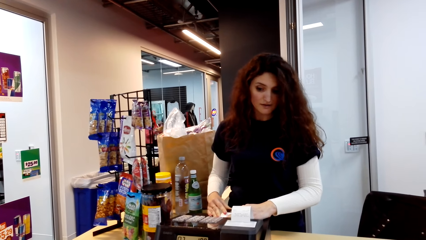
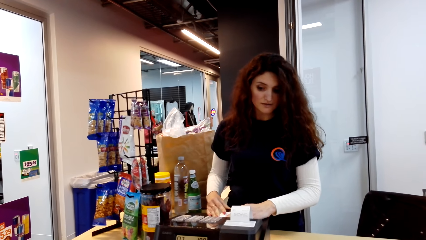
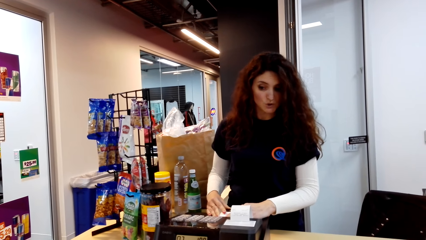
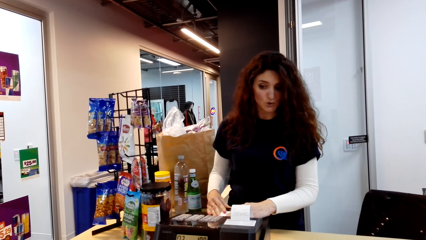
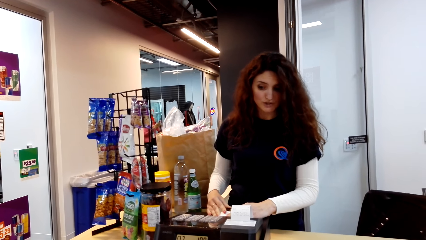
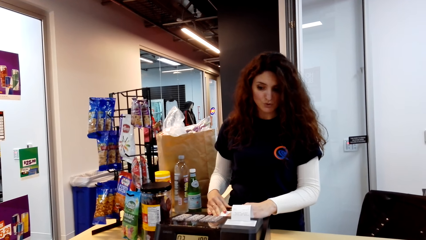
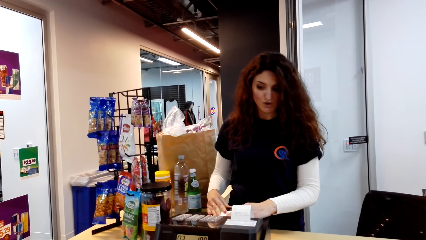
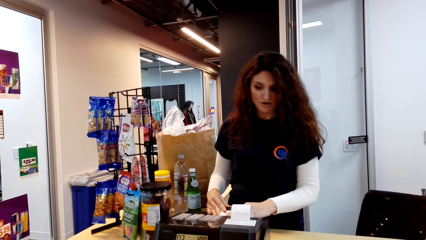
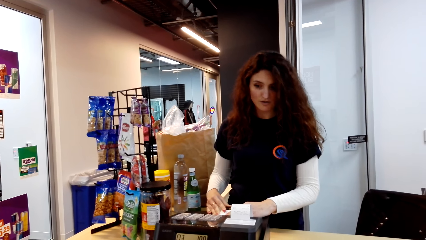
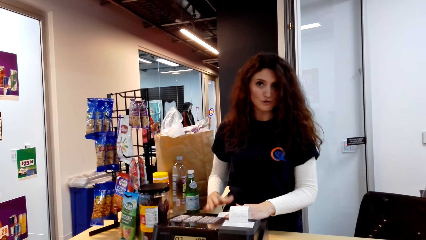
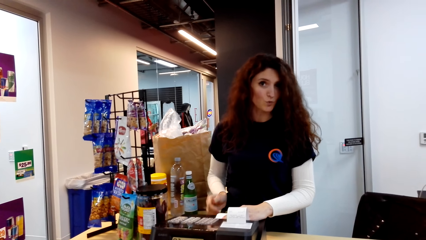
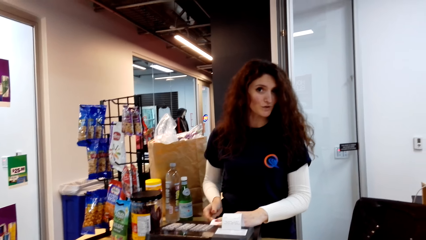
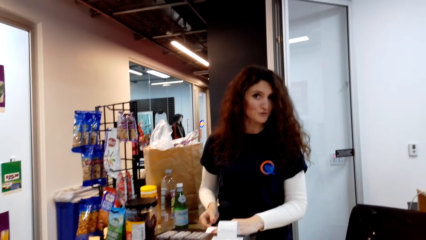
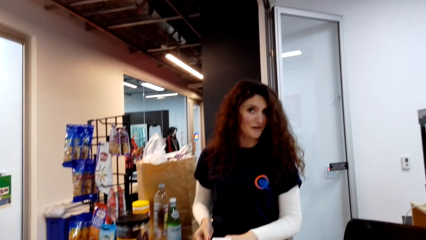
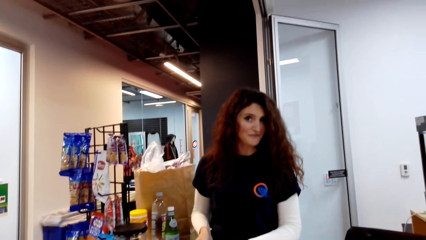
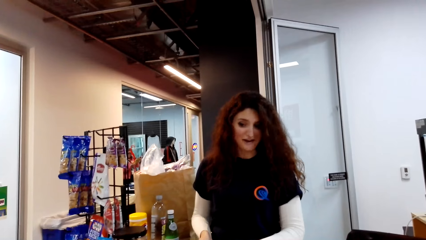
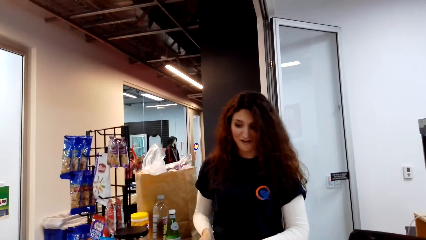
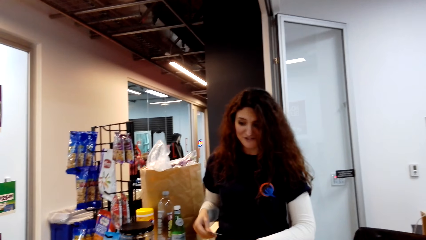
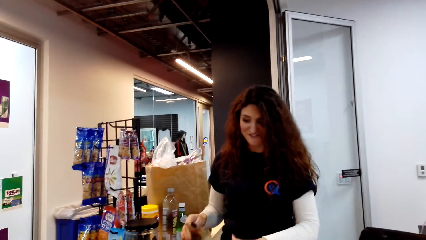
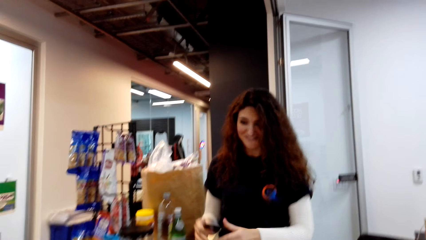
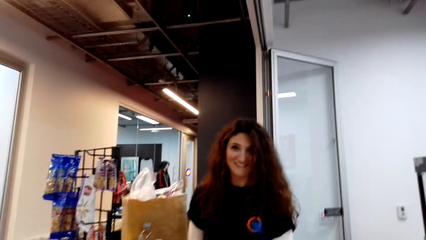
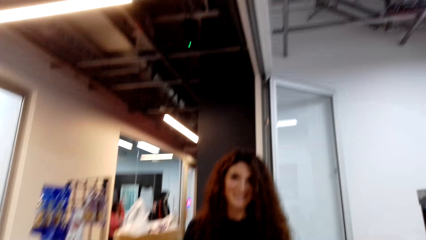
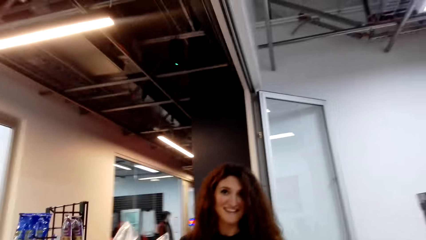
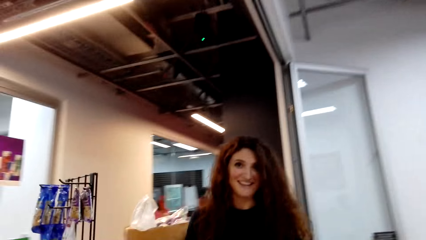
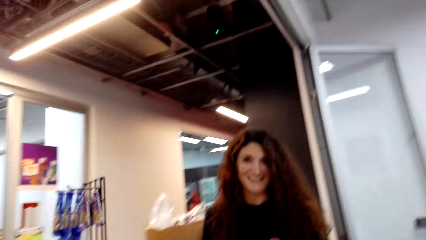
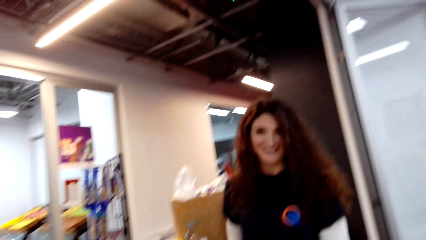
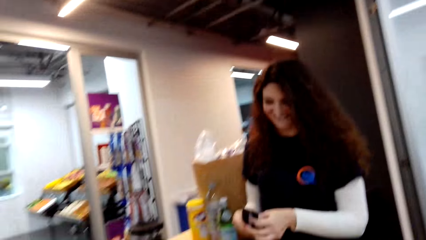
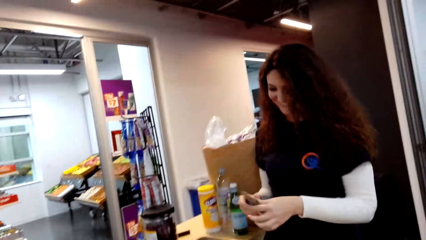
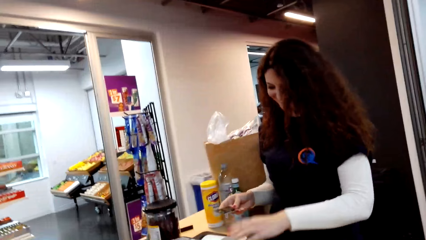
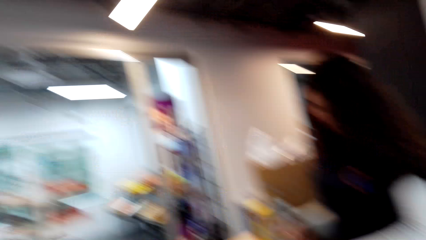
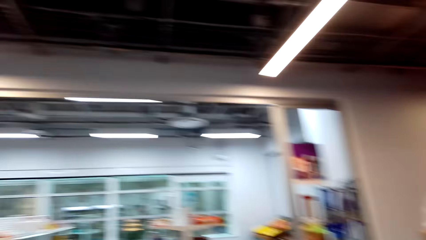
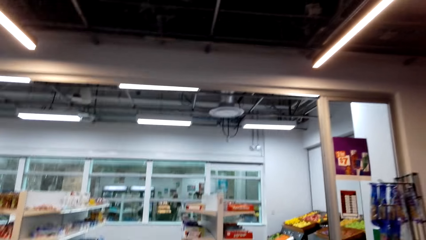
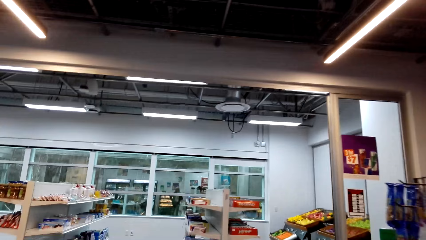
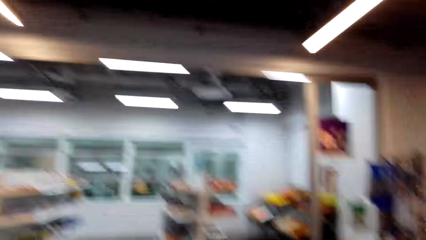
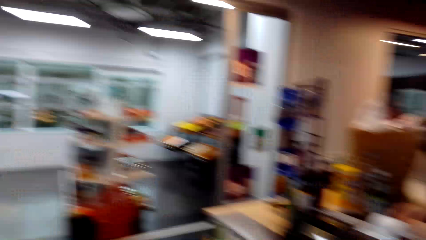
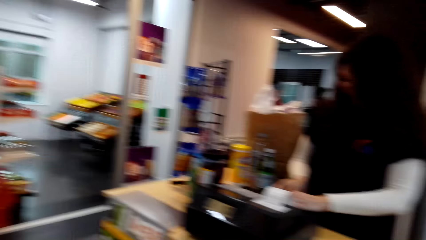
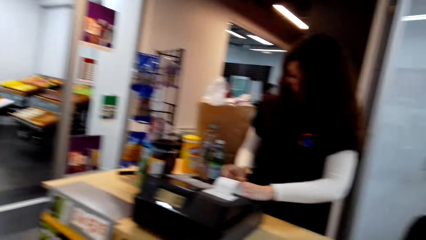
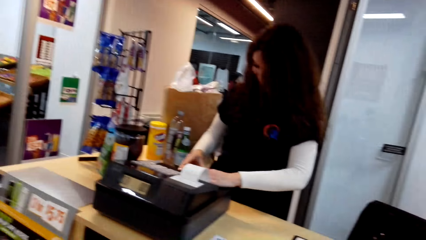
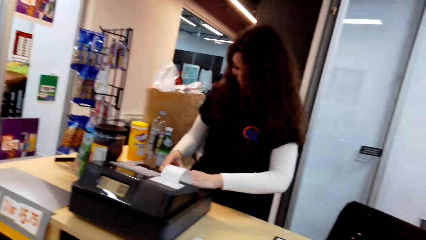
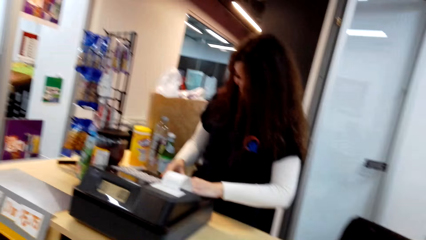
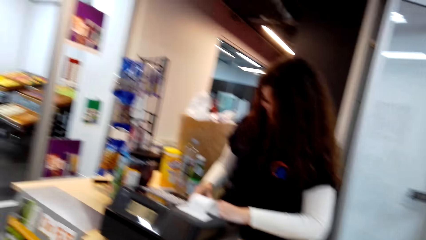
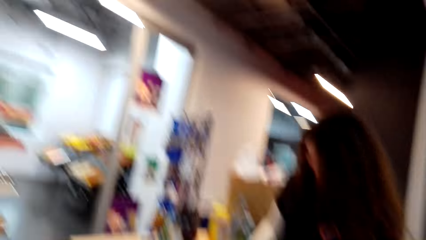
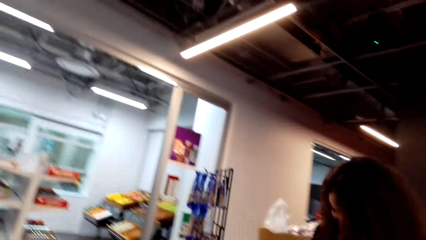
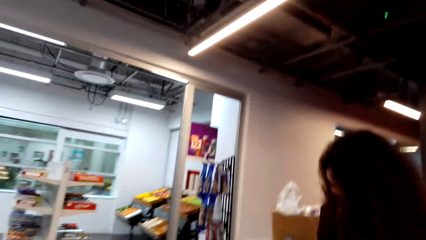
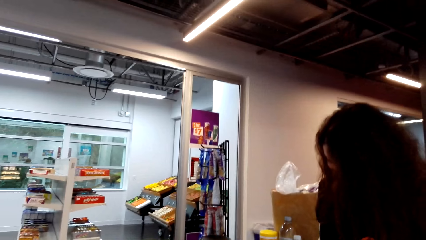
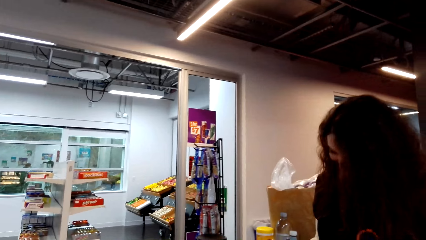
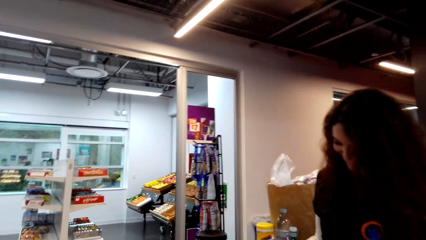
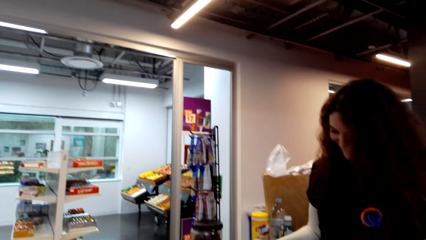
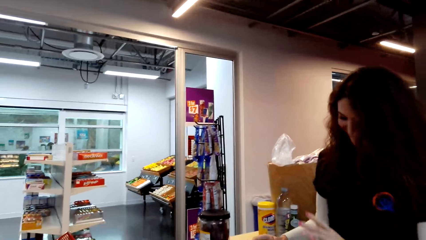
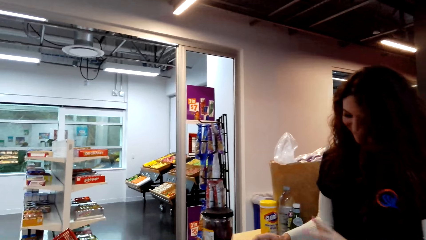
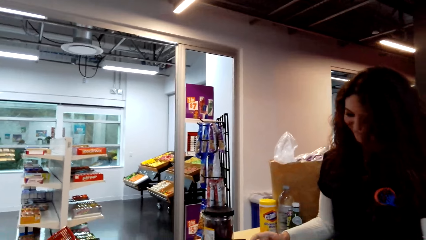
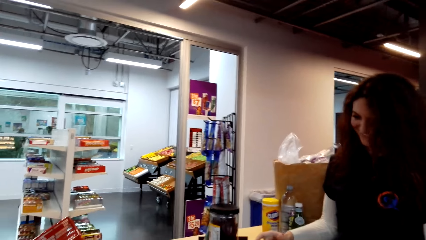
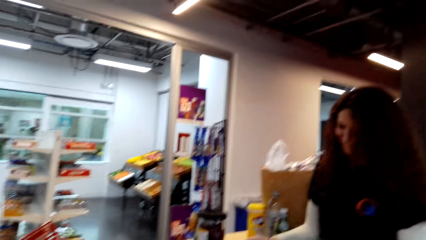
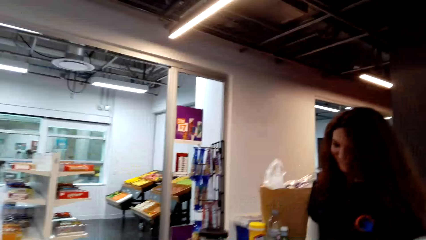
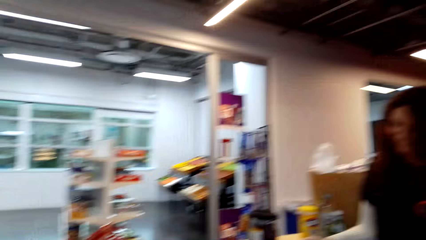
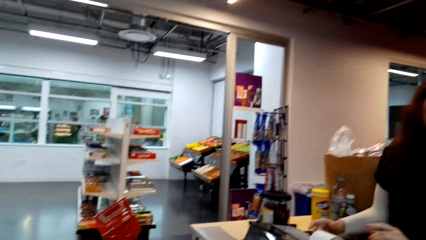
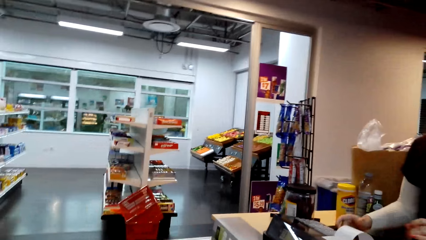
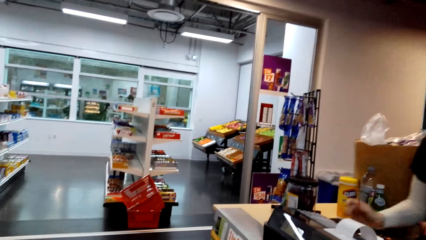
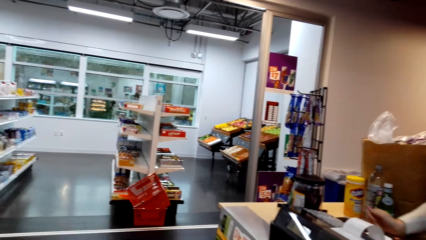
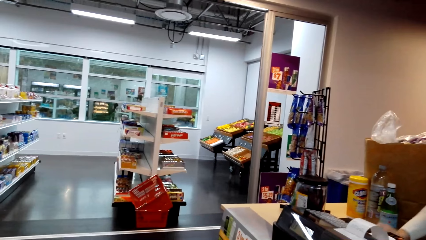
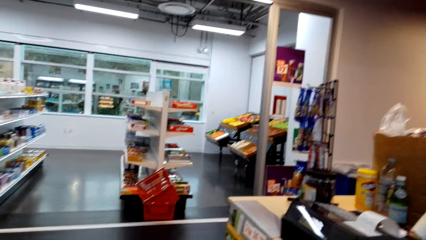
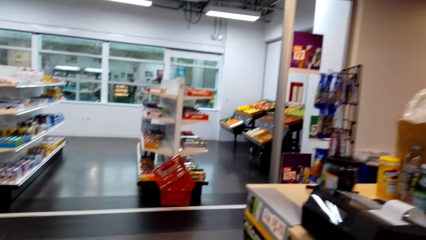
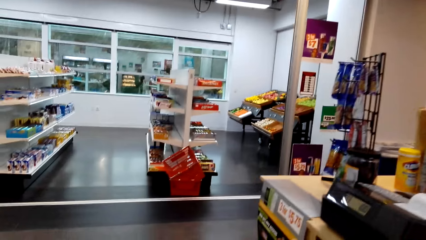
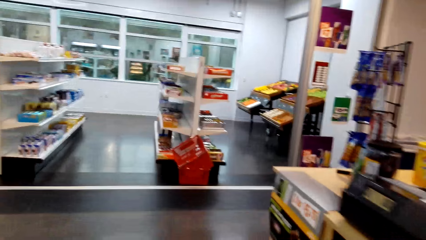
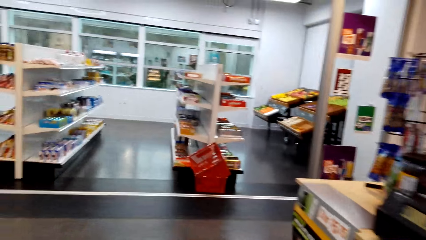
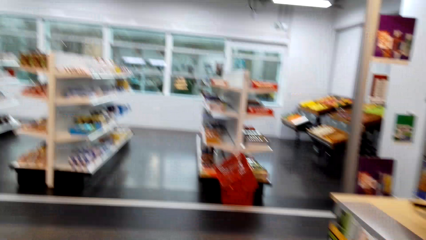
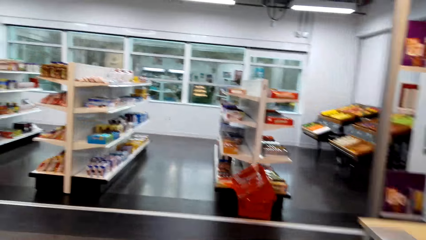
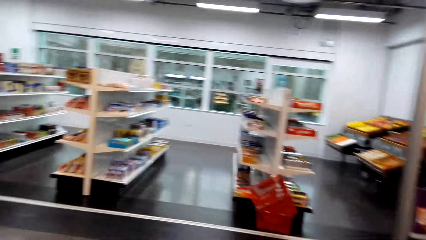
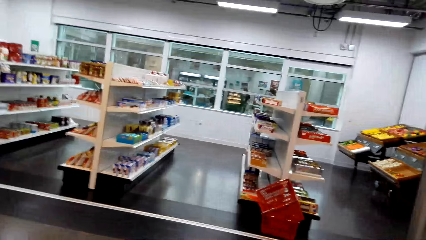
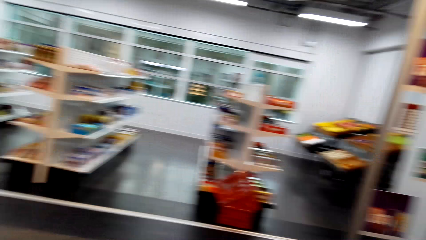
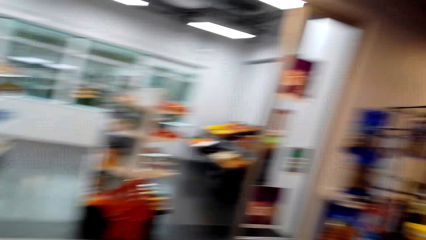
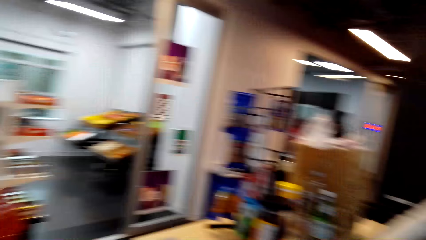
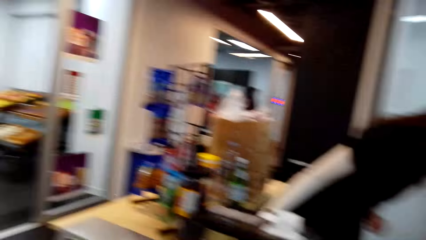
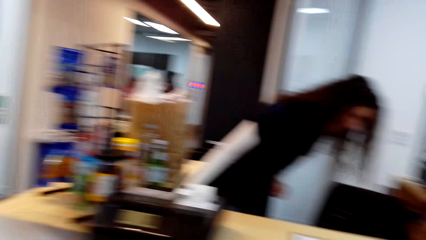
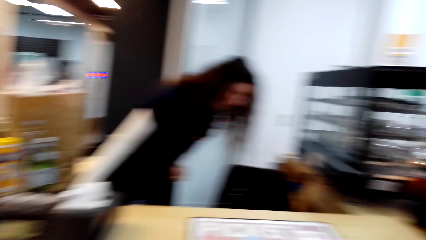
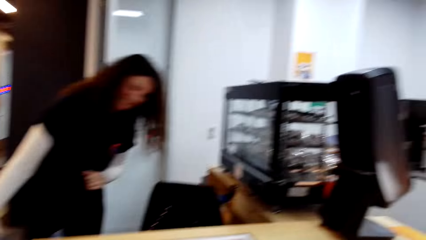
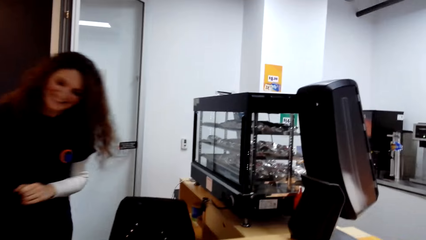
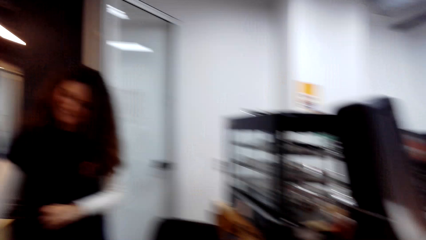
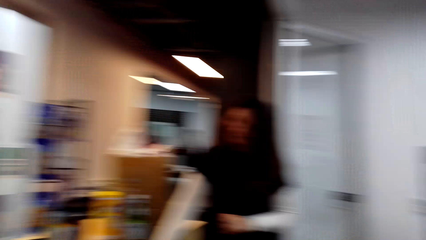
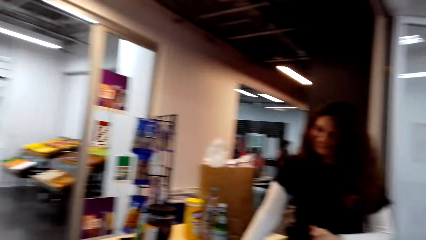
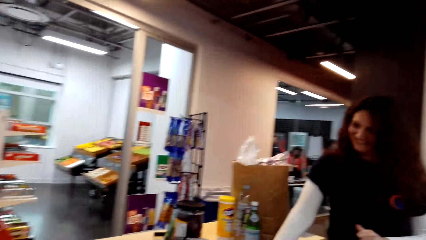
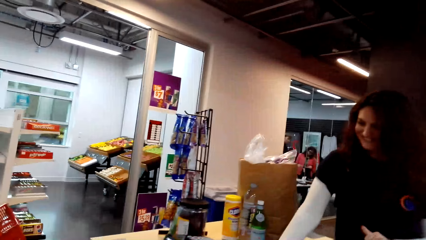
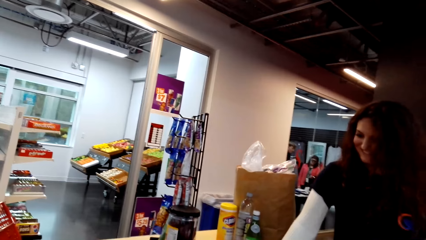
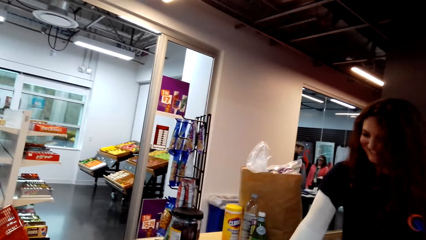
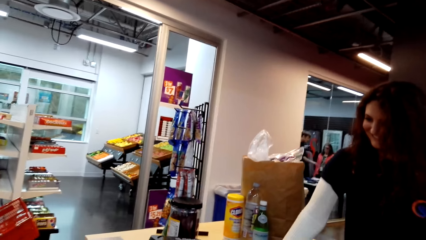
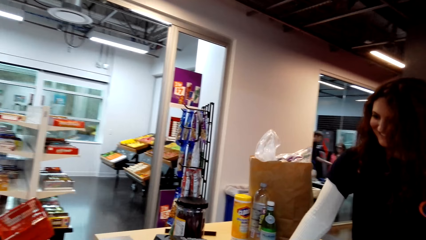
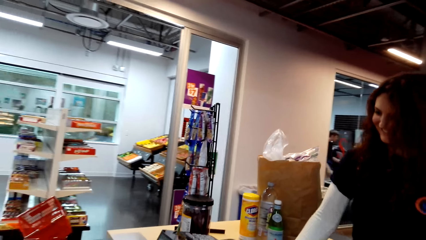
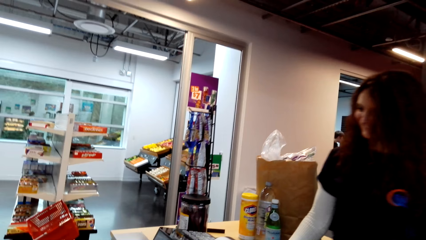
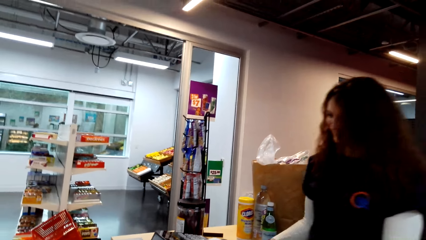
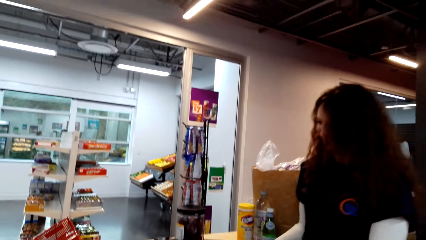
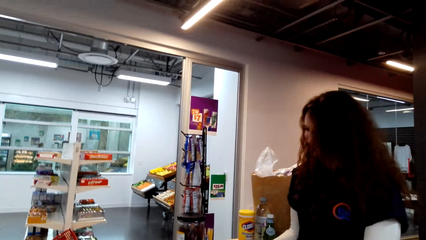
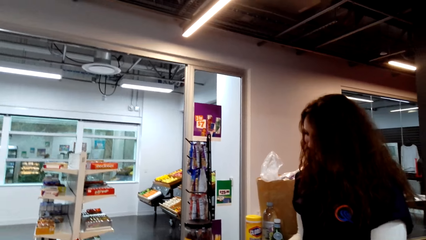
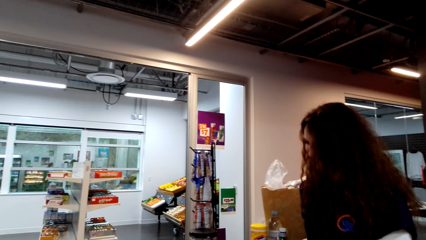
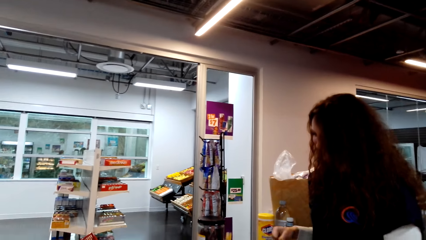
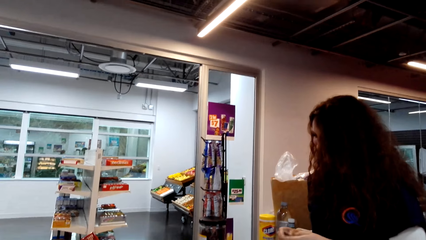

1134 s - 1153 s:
A cashier dialogues with the camera wearer. The cashier picks up a card from the machine. The camera wearer looks around the supermarket. The cashier puts the card in the machine again. The cashier dialogues with the camera wearer. The camera wearer looks around the supermarket. The cashier stands.
